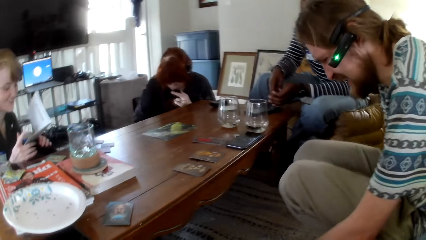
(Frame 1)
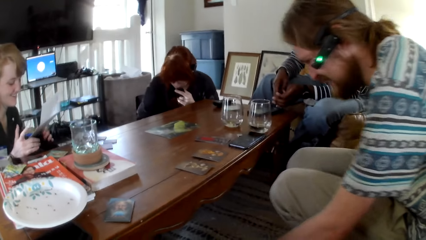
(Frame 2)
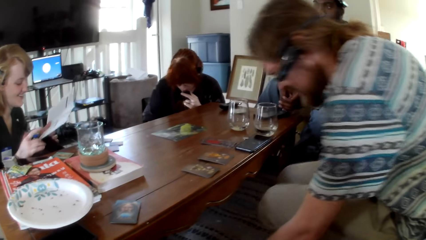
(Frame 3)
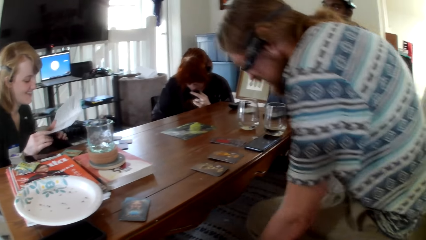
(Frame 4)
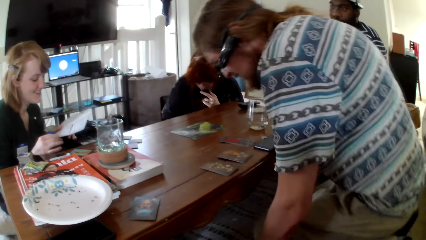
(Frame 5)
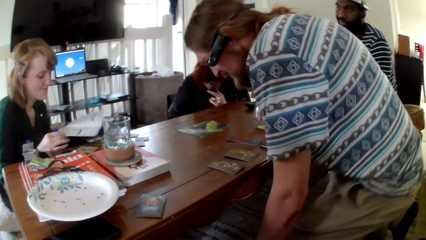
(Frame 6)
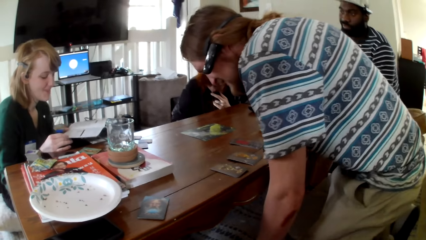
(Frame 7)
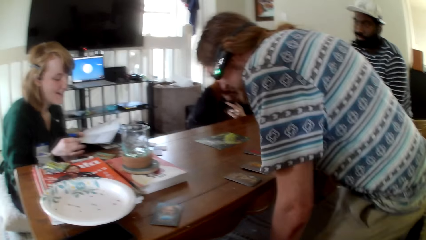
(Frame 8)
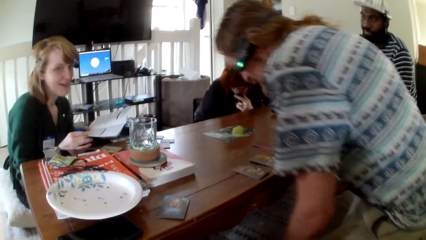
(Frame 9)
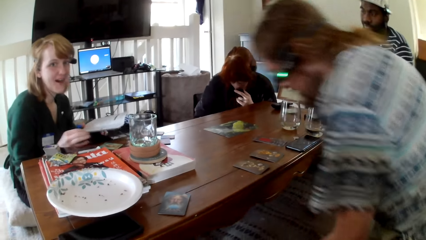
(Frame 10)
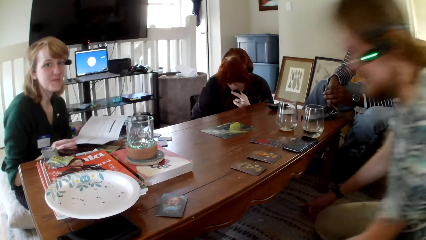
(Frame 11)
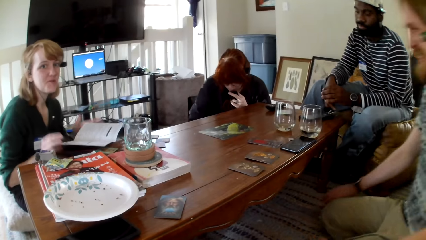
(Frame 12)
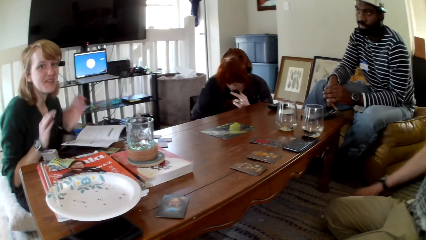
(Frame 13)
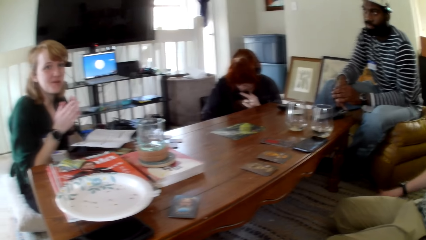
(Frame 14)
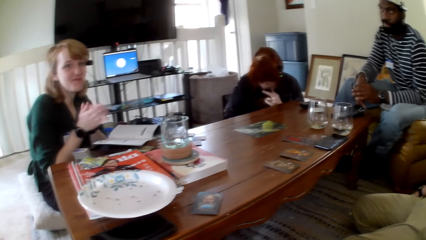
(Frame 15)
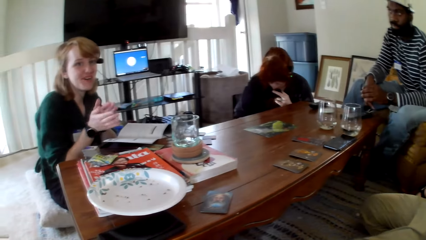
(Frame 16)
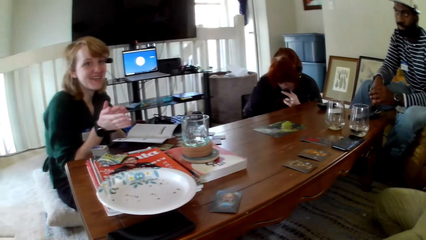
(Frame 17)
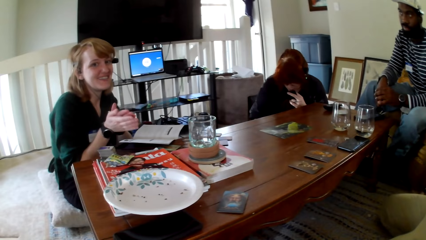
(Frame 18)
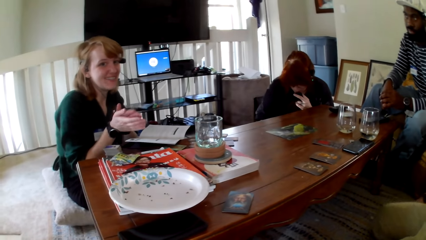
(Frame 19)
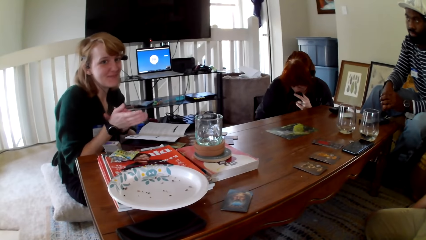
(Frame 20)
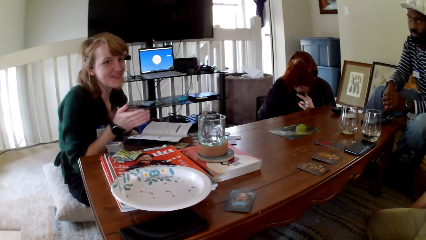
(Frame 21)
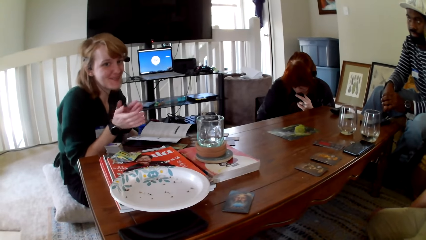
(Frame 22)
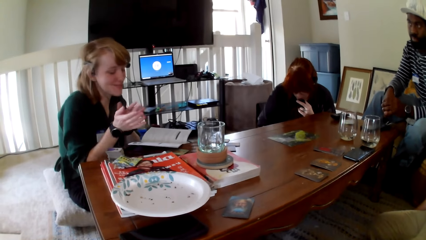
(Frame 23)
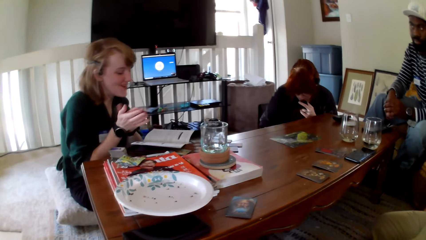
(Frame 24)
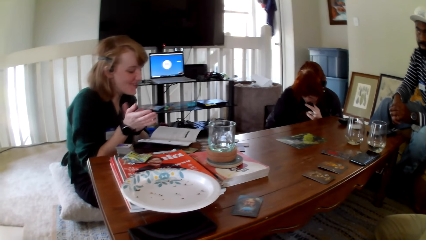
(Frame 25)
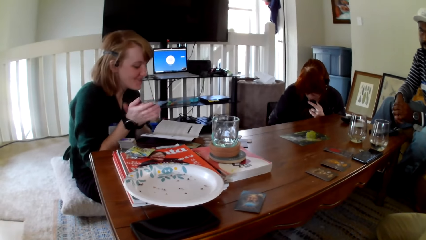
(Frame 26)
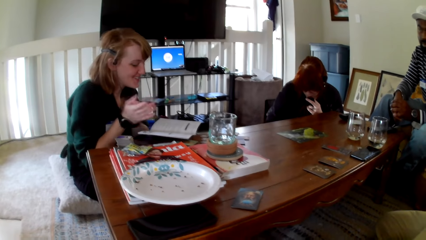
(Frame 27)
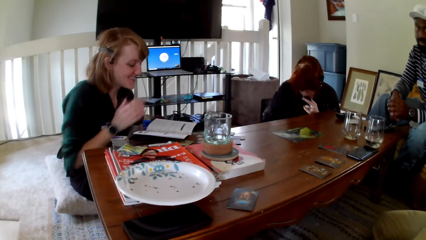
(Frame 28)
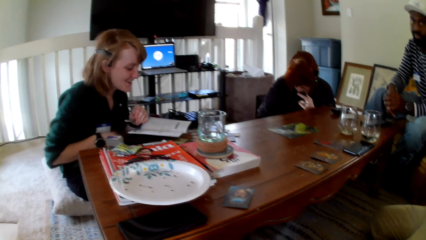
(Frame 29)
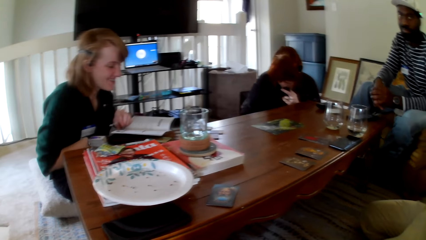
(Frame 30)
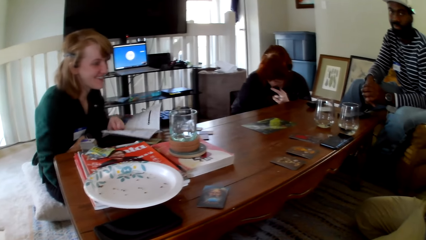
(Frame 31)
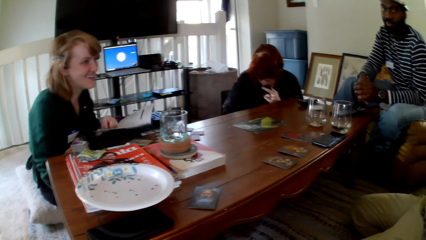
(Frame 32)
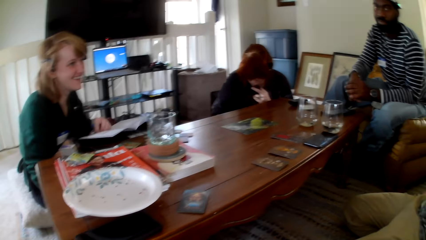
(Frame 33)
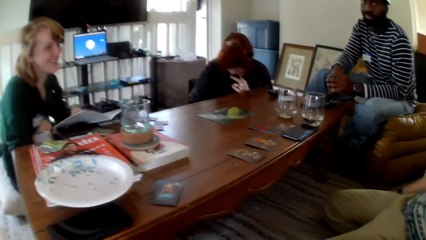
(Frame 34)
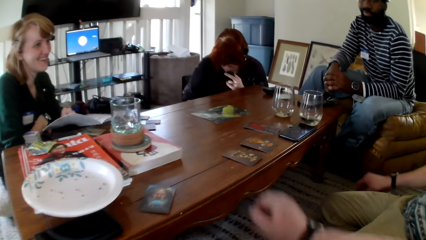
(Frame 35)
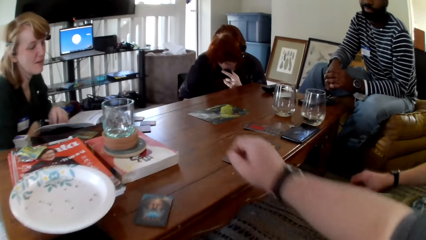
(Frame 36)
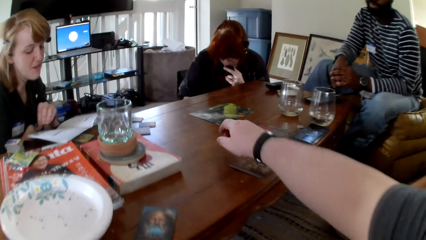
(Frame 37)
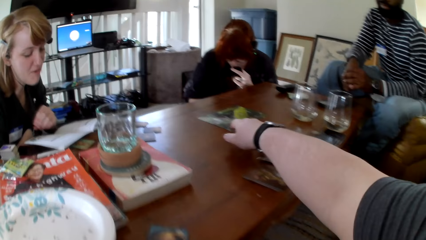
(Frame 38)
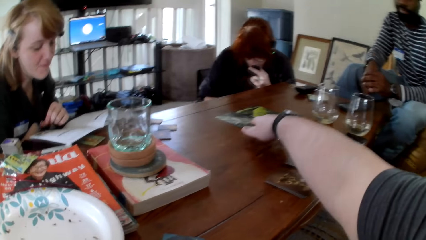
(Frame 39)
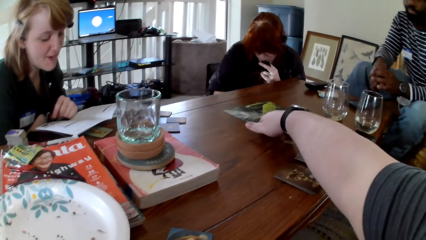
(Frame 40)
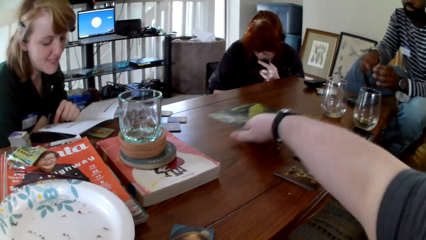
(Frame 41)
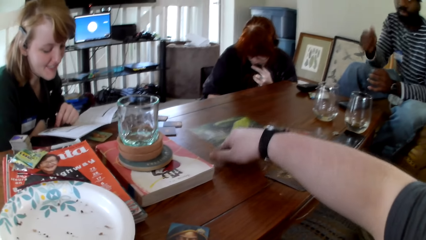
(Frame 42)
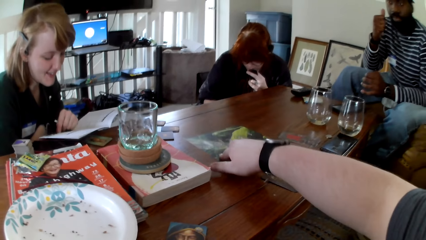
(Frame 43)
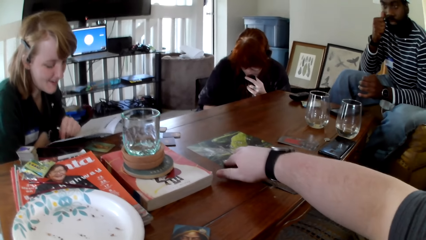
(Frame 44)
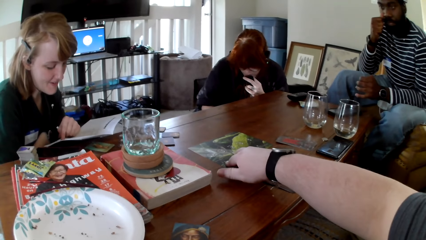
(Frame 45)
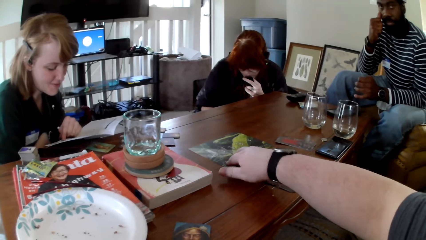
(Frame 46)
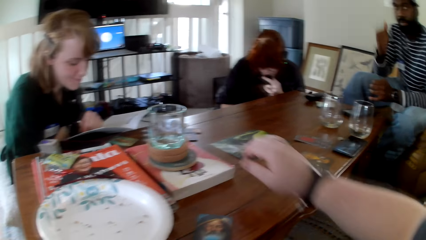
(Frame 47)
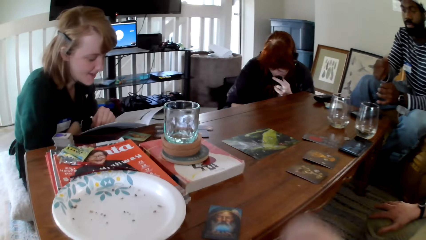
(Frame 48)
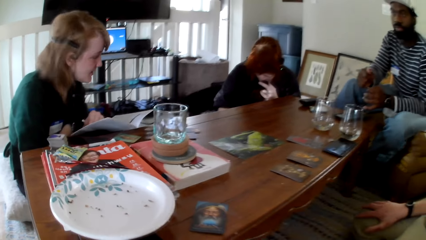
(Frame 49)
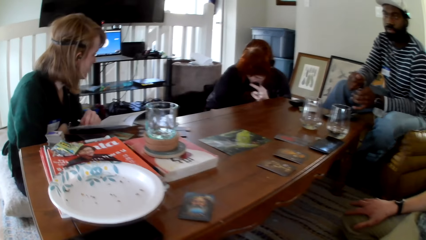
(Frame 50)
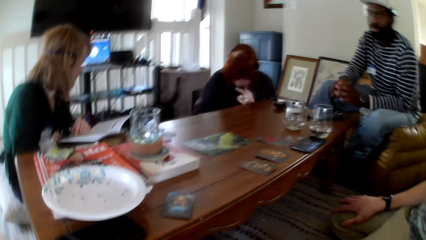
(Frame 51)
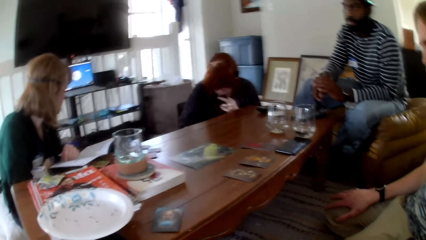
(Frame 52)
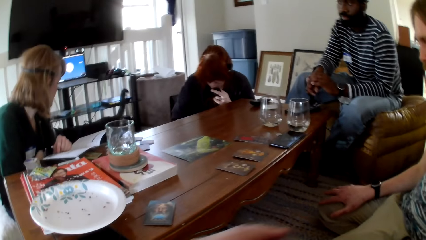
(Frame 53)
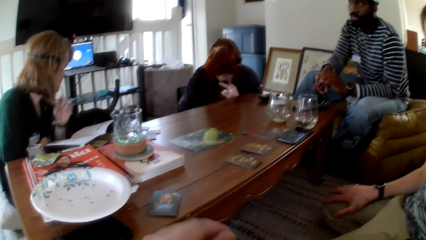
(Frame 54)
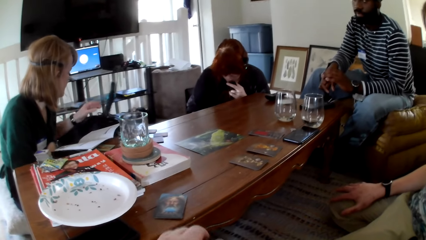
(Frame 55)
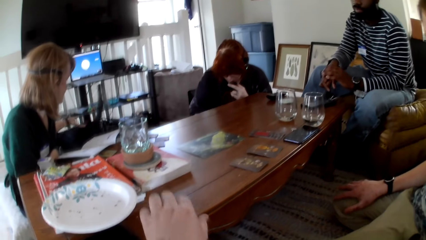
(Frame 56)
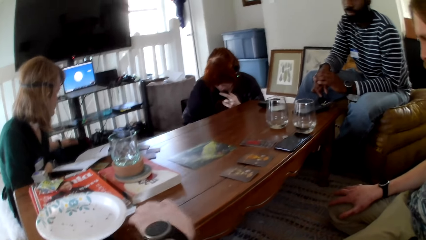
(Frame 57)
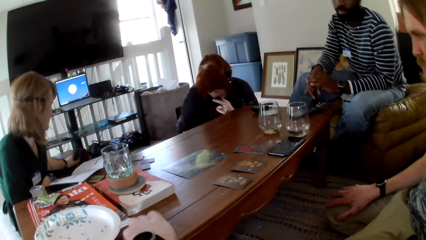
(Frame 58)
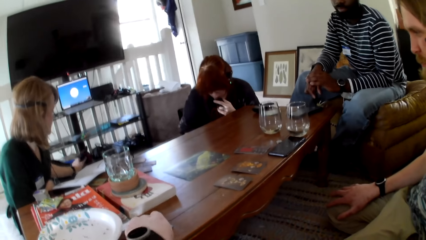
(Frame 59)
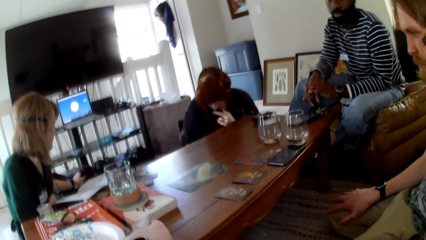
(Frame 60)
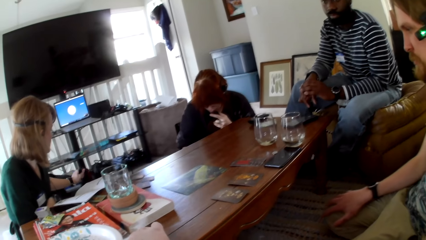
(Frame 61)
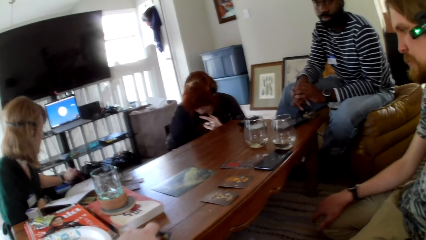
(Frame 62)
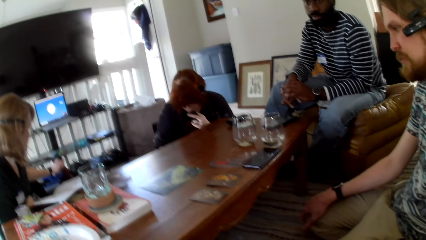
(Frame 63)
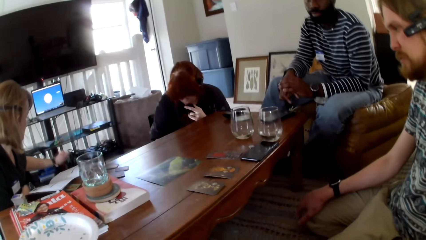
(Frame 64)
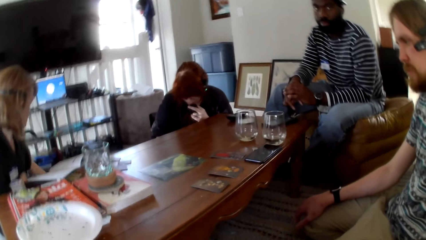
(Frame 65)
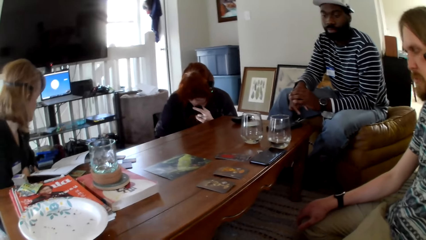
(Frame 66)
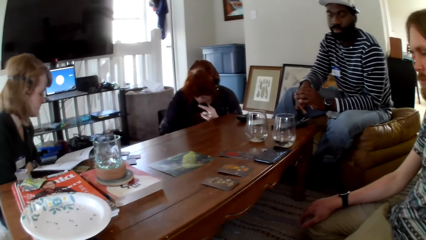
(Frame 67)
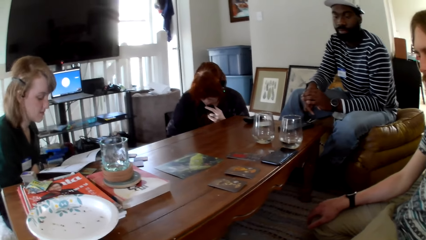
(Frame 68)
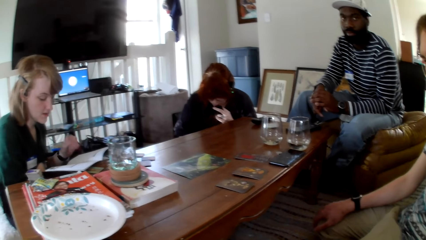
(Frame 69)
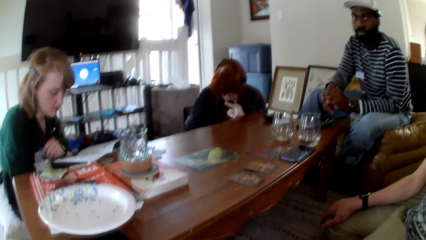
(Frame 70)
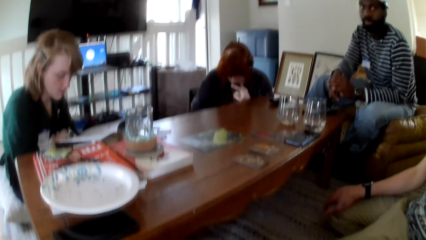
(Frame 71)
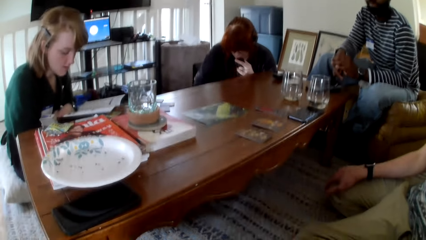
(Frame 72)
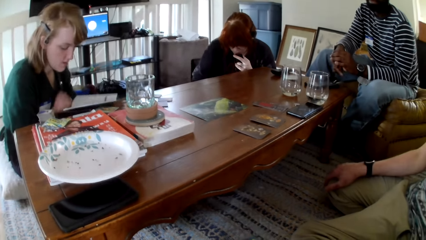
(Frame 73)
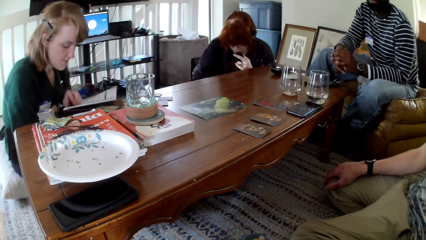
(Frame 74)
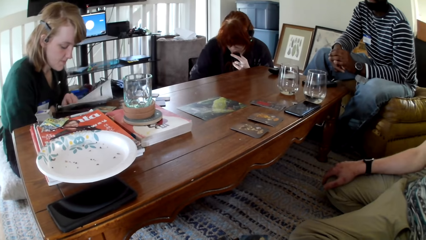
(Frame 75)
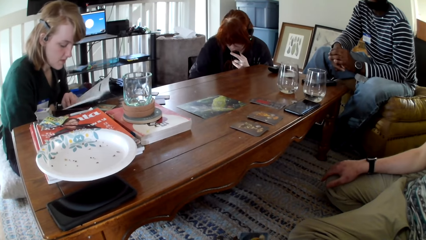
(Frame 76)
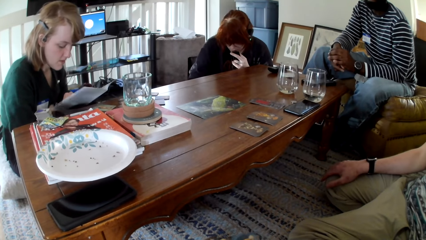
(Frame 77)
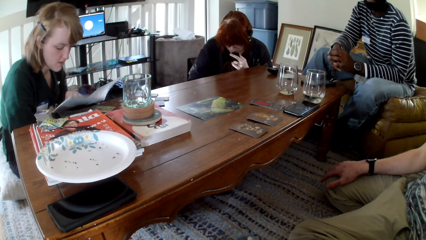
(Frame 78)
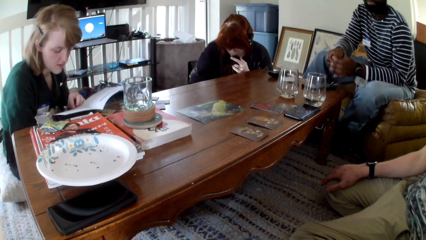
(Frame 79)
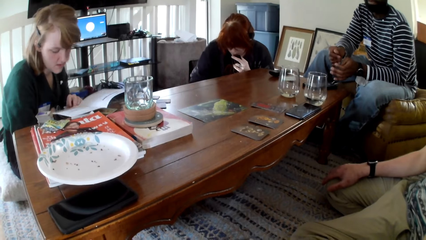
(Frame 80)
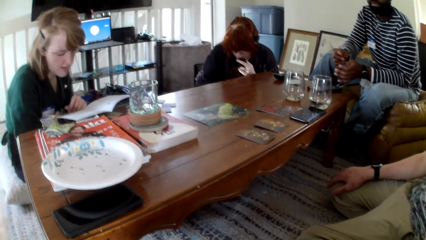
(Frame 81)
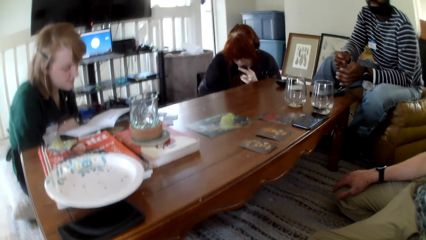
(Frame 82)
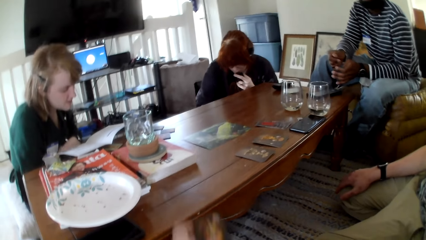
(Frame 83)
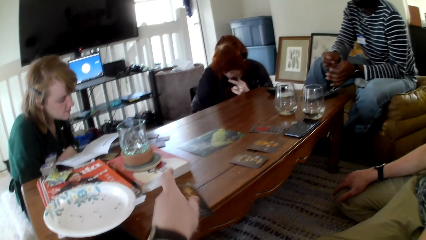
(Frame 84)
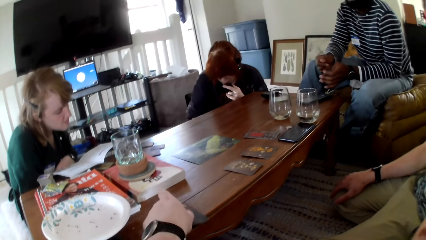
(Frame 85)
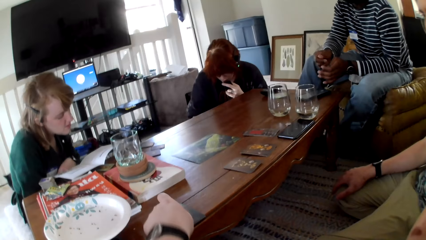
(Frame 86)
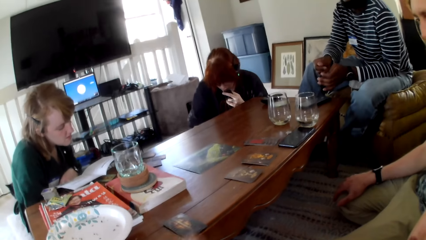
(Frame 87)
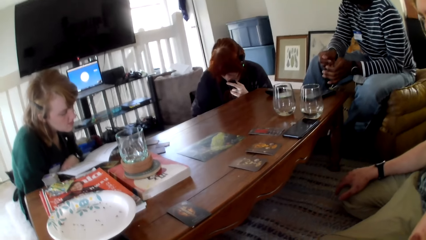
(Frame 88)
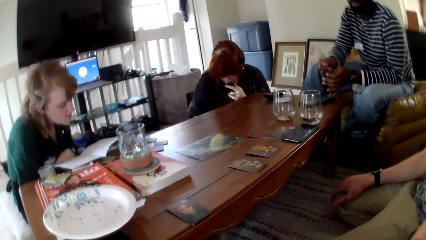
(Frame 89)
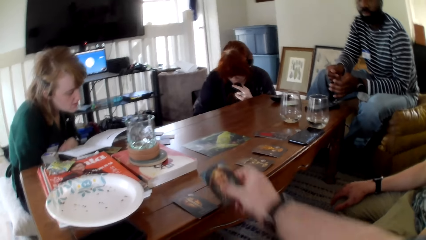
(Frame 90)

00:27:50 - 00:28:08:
A man laughs. The man kneels on the mat. A woman touches a book. The woman reads a pamphlet, puts the pamphlet on the table, holds her hands together and claps her hands. The woman holds the pamphlet. She touches the book. The camera wearer pulls the picture. Another man scratches his face with his finger. The woman reads the pamphlet. The camera wearer touches a card. He pulls his hand off the picture. The other man pulls his hand off his face. The woman touches the book. The camera wearer puts his hand on the table. The woman holds a dog. The camera wearer touches the card. The woman holds the pamphlet, reads the pamphlet, touches the book and pulls her hand off the pamphlet. The camera wearer gestures his hand. He touches the card.
